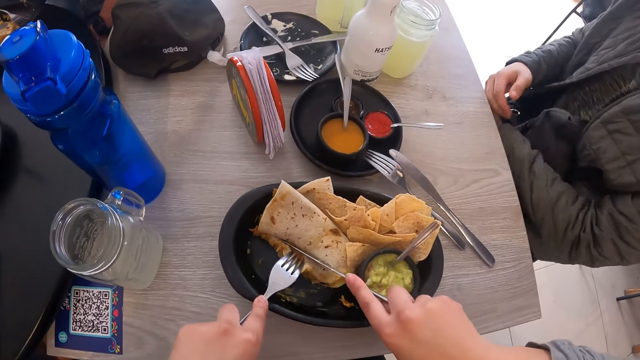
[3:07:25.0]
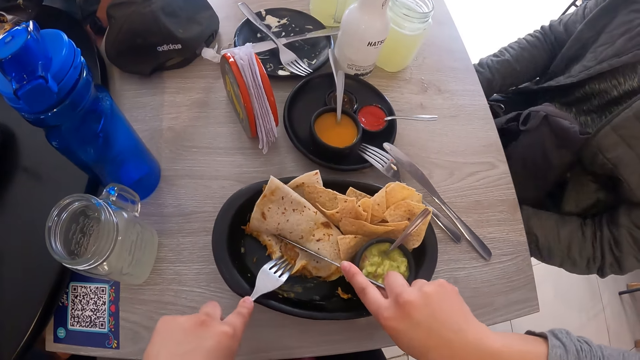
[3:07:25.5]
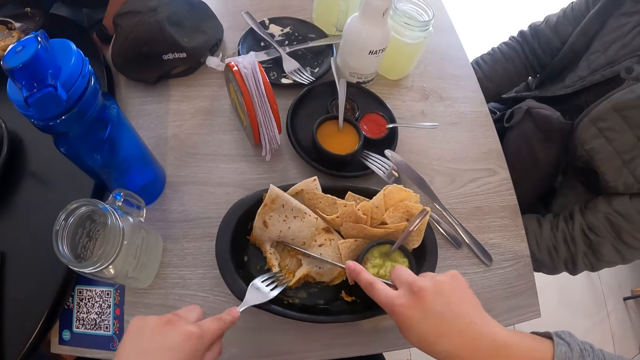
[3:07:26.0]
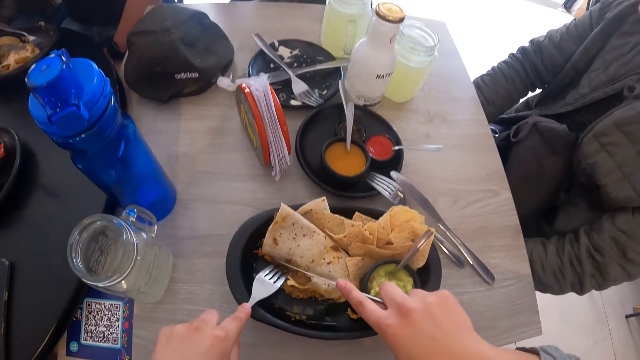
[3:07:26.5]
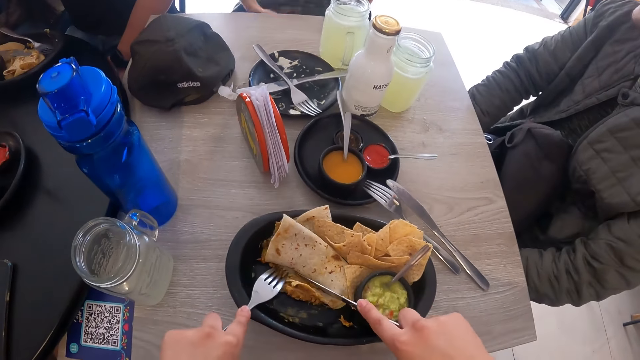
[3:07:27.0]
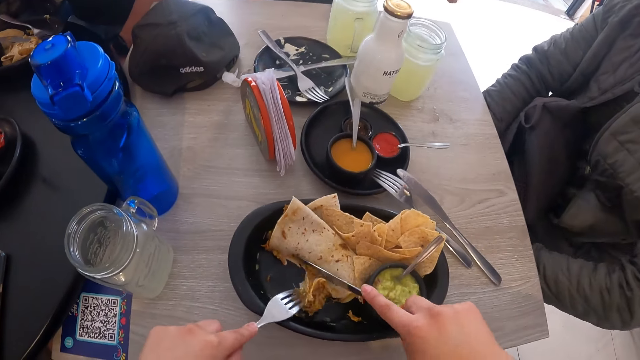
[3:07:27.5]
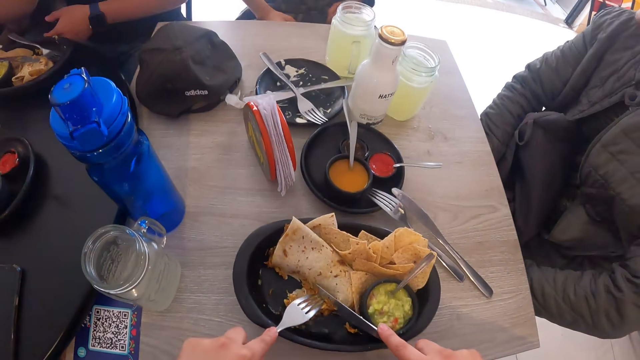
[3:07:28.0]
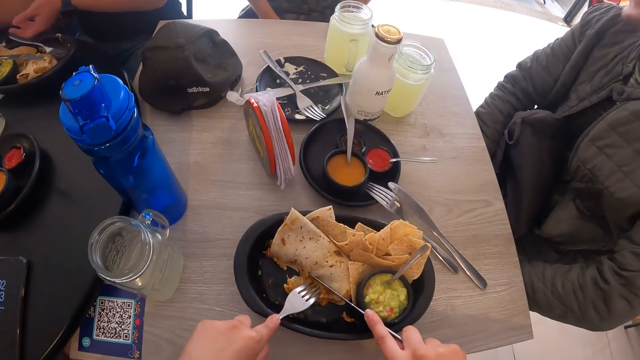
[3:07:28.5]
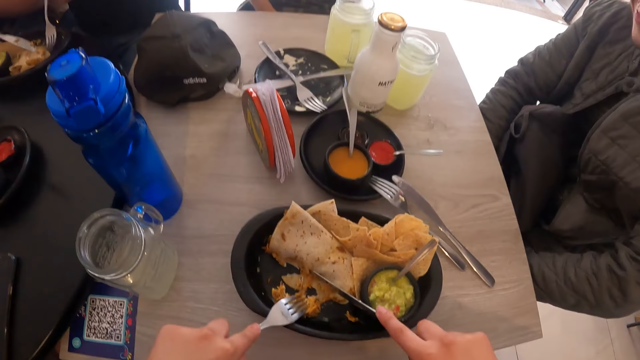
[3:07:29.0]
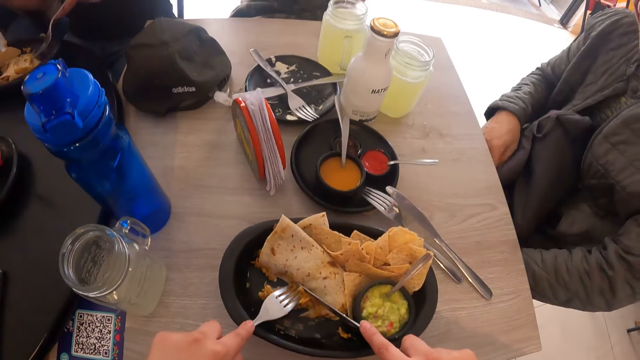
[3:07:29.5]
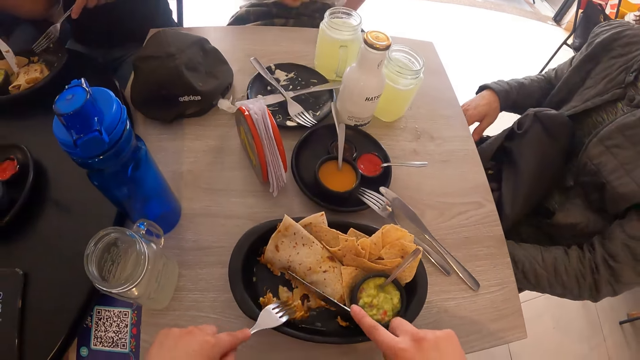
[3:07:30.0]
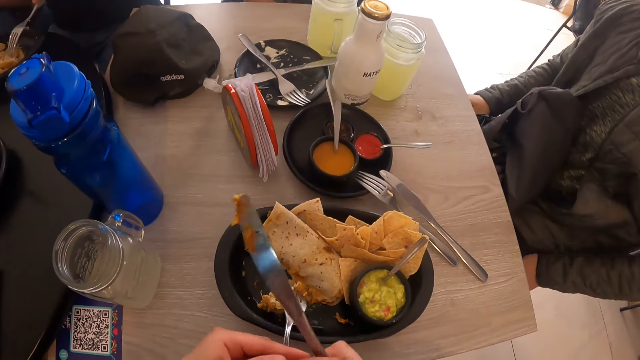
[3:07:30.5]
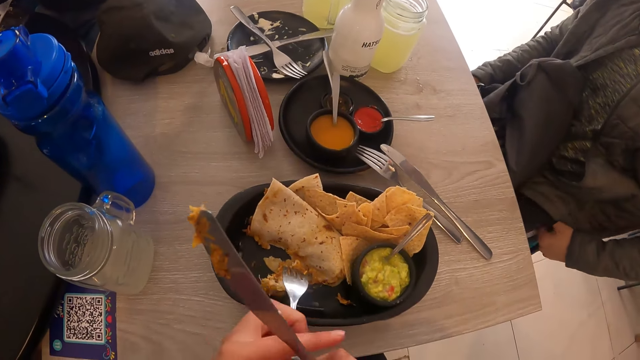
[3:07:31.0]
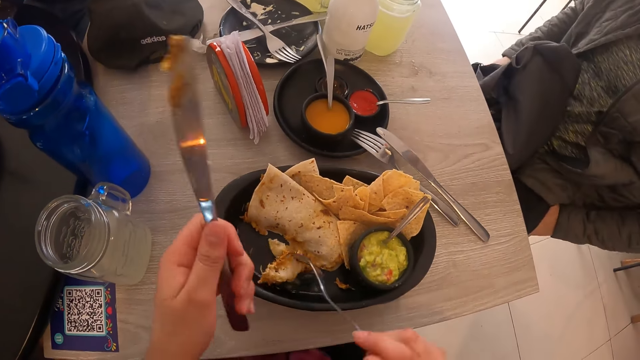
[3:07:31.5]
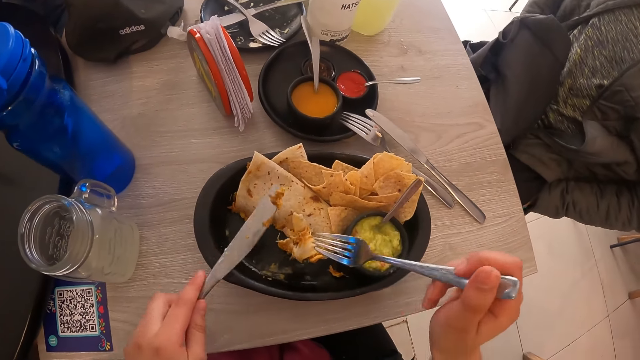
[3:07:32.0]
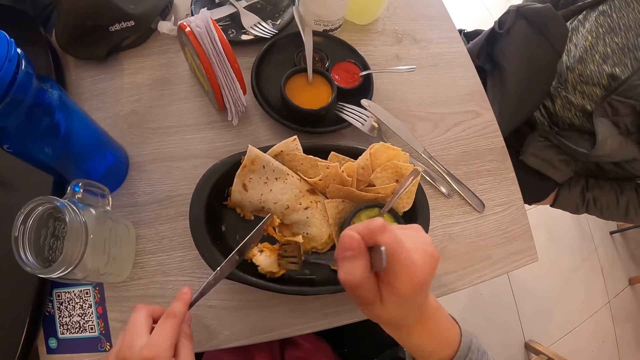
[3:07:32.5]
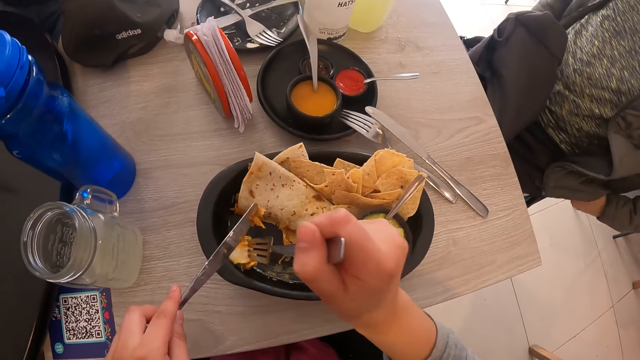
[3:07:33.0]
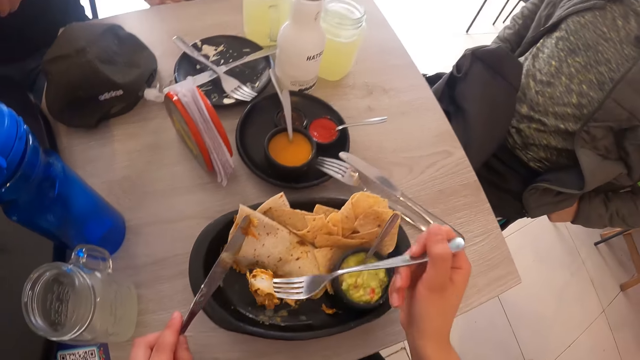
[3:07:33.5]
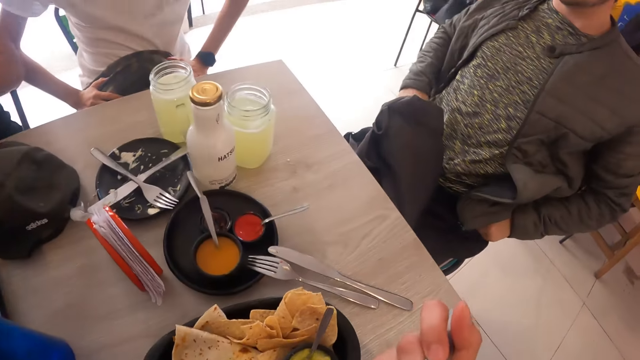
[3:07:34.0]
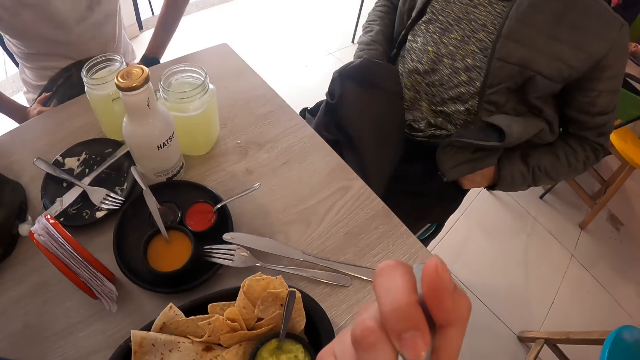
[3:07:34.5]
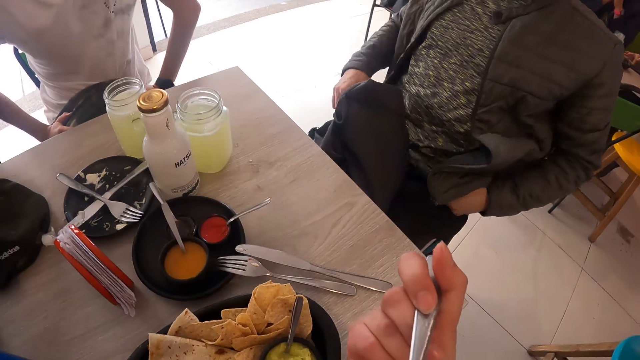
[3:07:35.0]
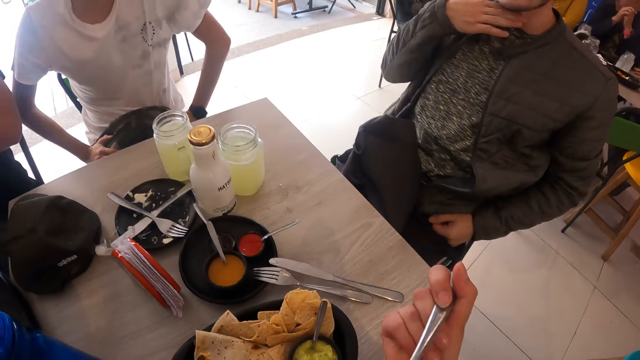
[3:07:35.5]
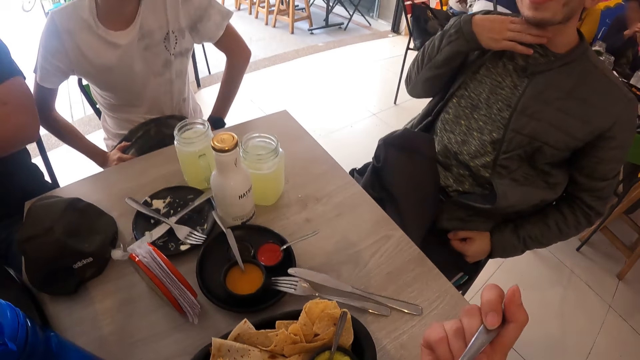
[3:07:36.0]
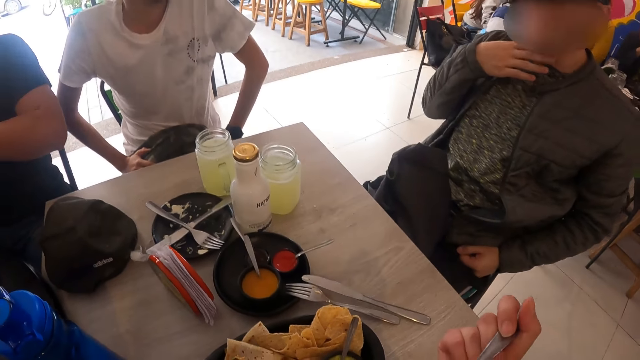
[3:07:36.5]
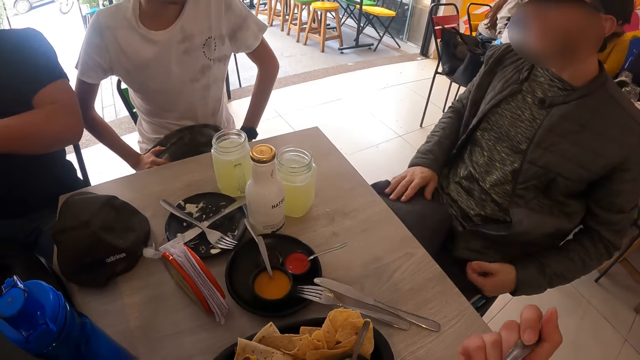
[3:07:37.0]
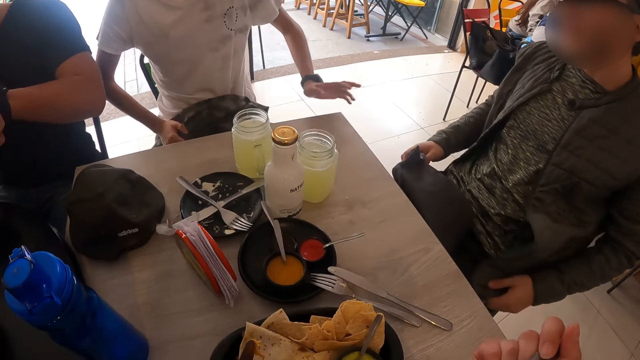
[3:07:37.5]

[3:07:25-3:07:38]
A man picks the fork from the plate on the table with his left hand. The man picks the knife from the plate on the table with his left hand. The man eats tacos from the plate with the fork and knife in his hands. Another man adjusts his trousers with his hands. The camera wearer picks a tortilla. They eat the tortilla.

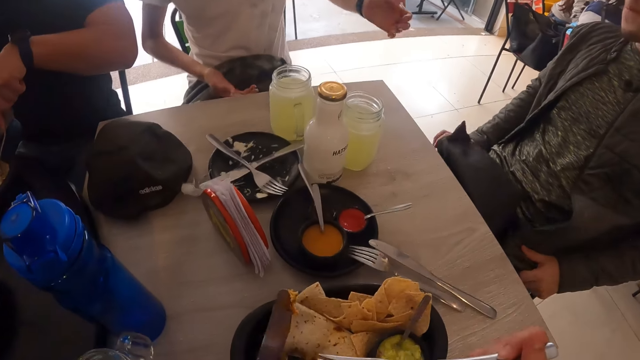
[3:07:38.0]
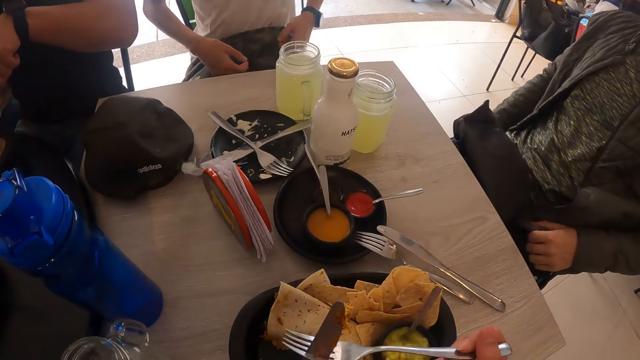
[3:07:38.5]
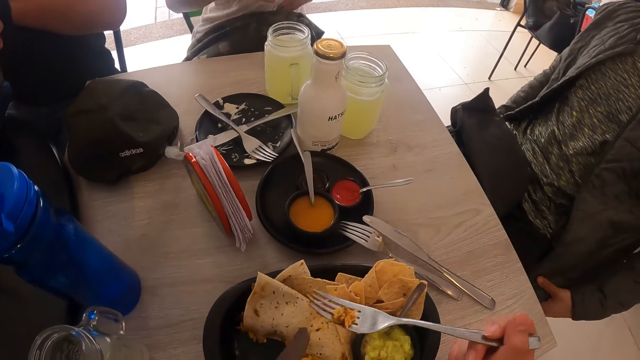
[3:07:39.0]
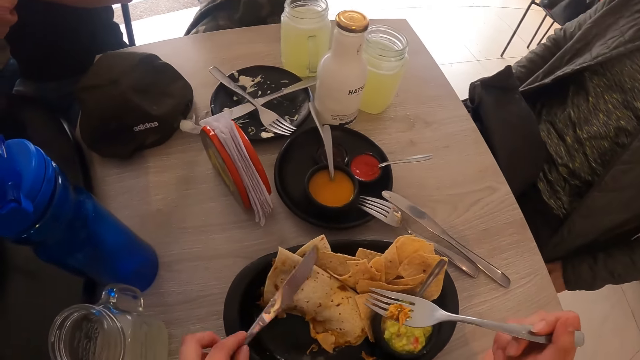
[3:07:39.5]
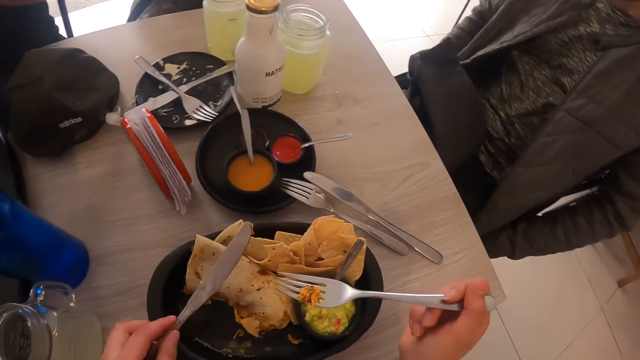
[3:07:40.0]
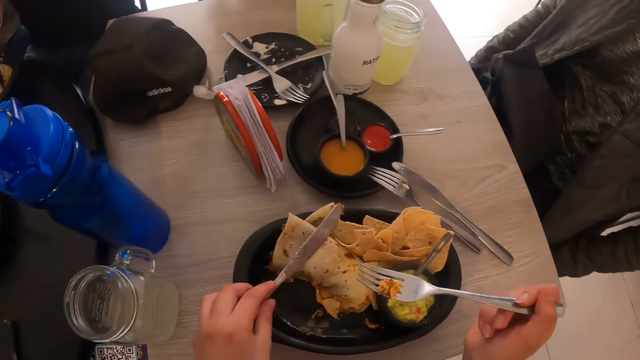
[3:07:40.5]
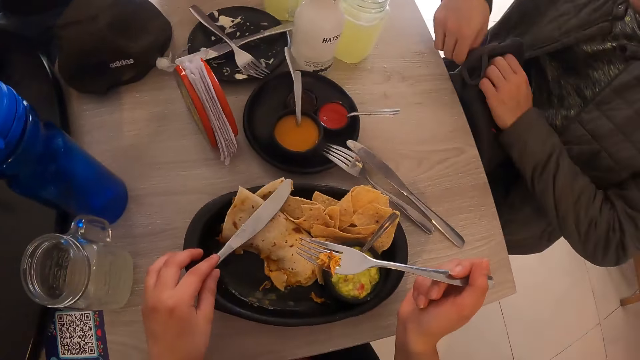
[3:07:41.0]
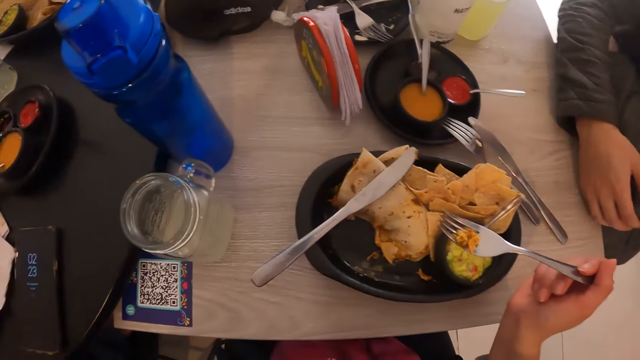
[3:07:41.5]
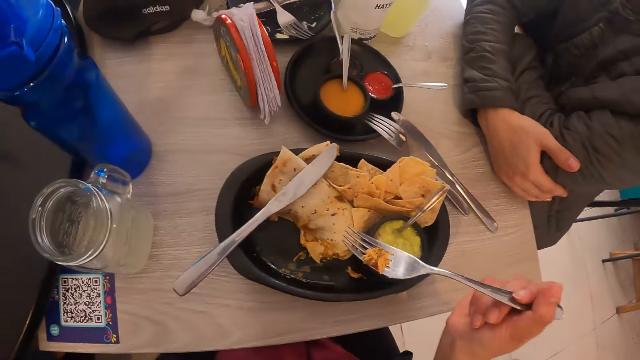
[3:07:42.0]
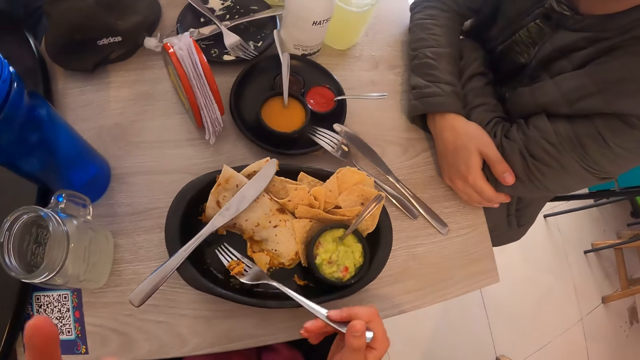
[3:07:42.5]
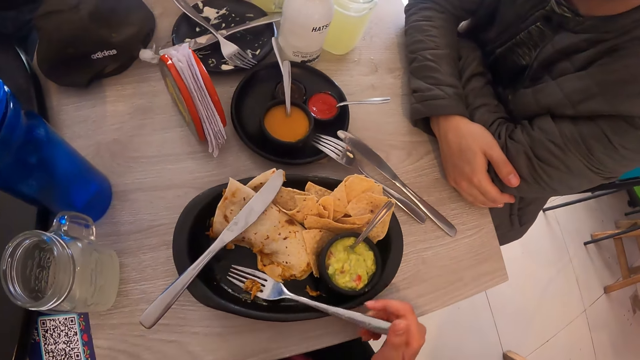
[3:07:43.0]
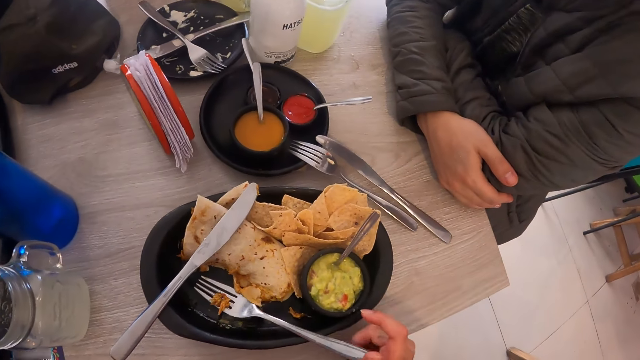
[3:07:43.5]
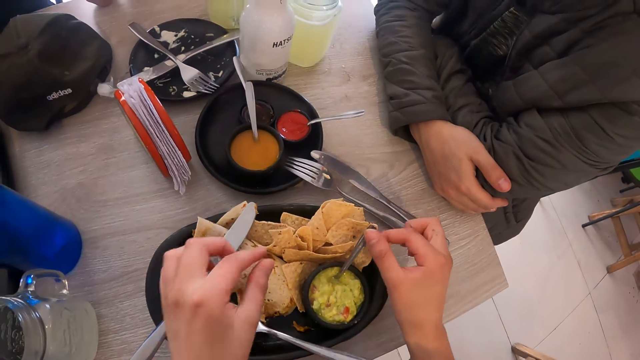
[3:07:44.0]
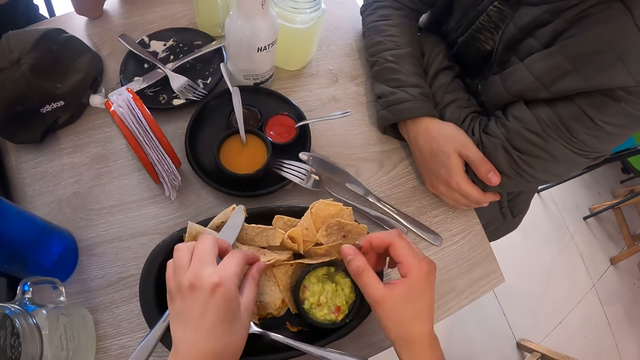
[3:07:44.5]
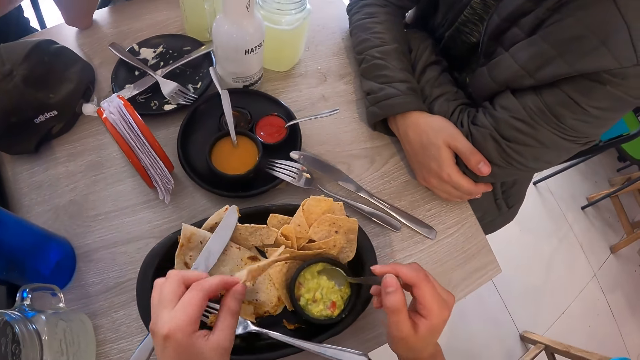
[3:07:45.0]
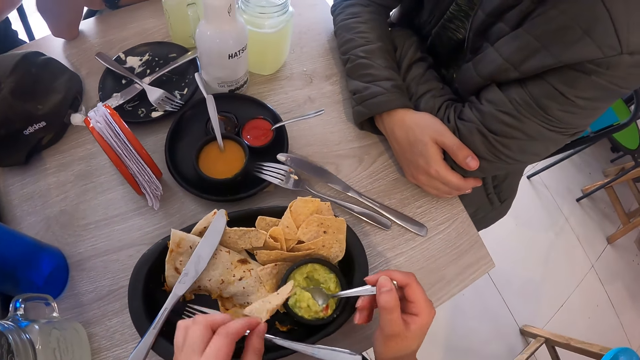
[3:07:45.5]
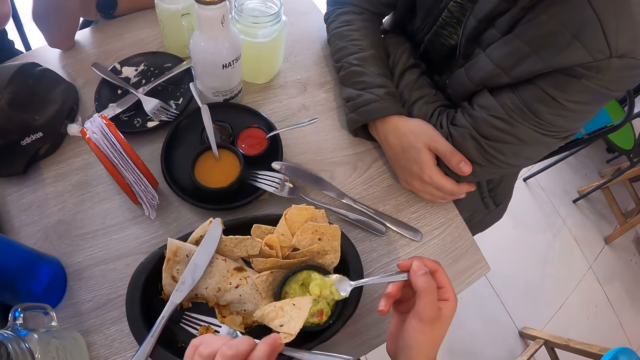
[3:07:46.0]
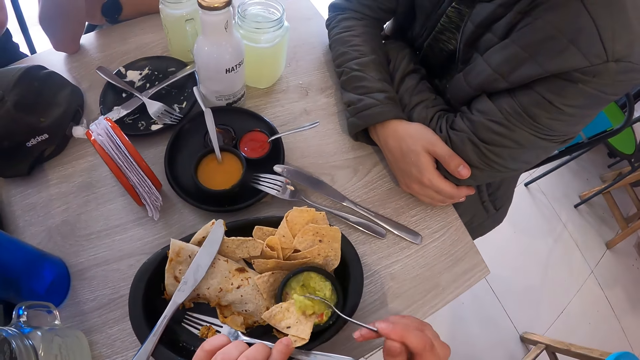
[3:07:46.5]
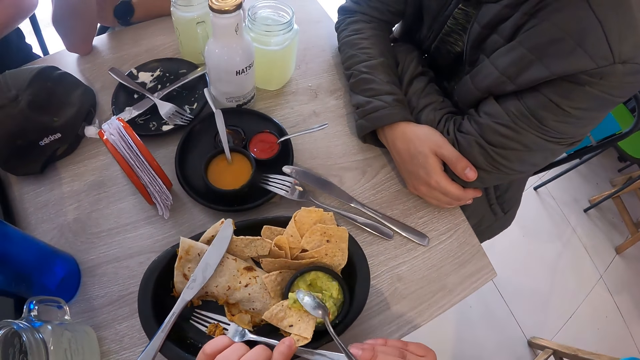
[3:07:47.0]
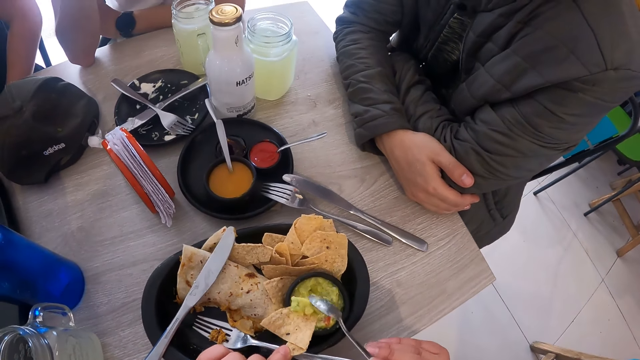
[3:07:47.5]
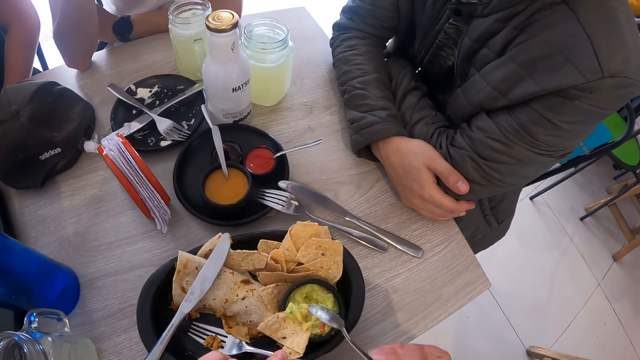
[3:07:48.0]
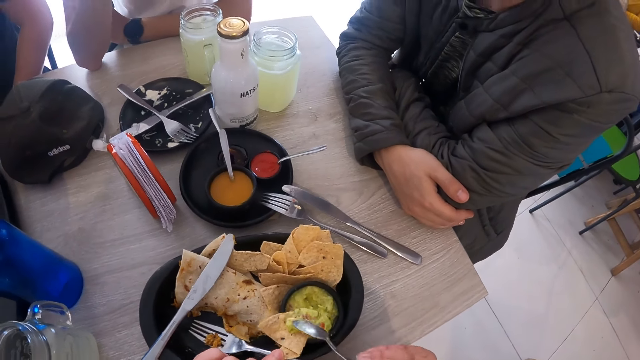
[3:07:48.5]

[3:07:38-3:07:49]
The camera wearer drops the knife in her left hand on the plate. She drops the fork in her right hand on the plate. She picks a spoon in a sauce bowl on the plate with her right hand. She picks a piece of tacos bread from the plate on the table with her left hand. She scoops sauce from the sauce bowl with the spoon. She pours the sauce on the tacos bread in her left hand.
